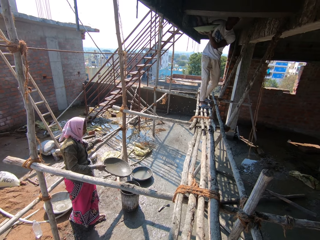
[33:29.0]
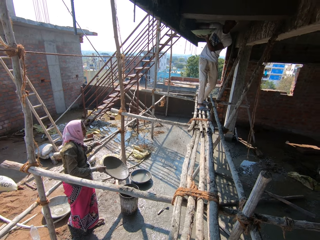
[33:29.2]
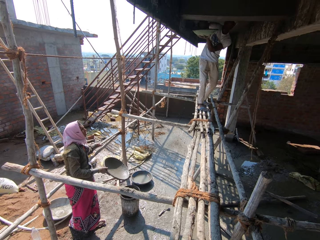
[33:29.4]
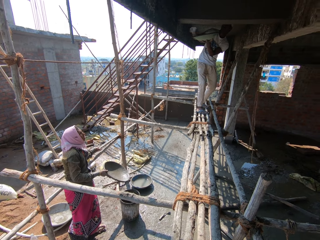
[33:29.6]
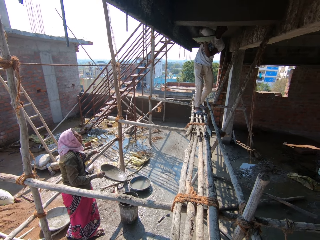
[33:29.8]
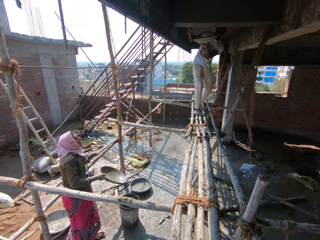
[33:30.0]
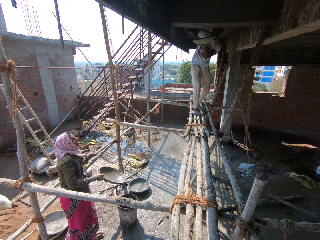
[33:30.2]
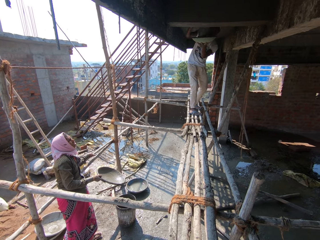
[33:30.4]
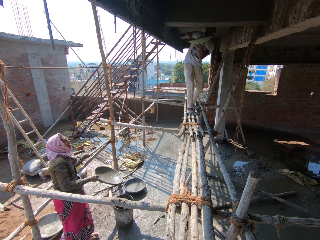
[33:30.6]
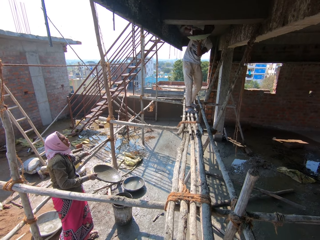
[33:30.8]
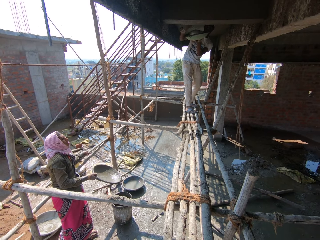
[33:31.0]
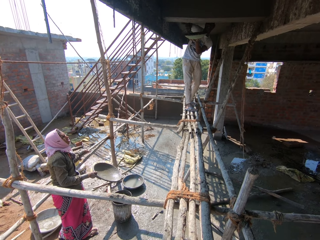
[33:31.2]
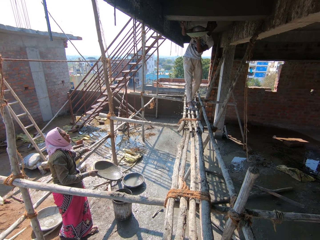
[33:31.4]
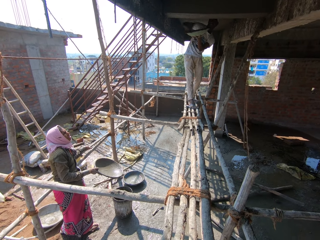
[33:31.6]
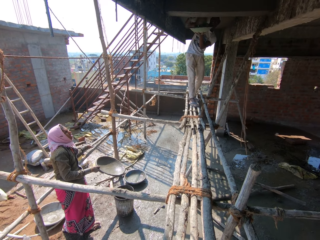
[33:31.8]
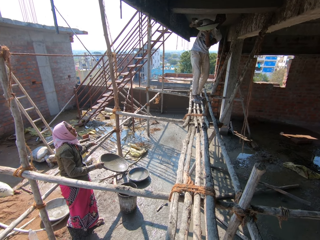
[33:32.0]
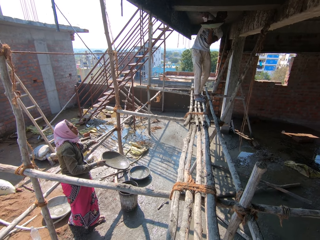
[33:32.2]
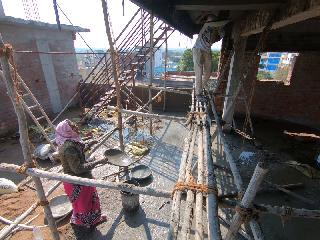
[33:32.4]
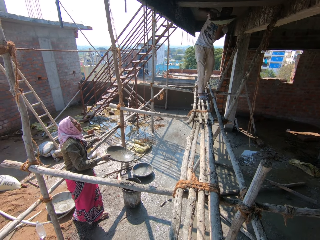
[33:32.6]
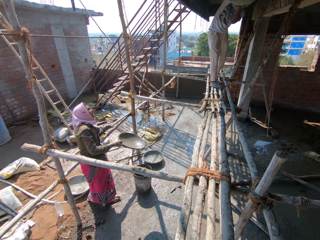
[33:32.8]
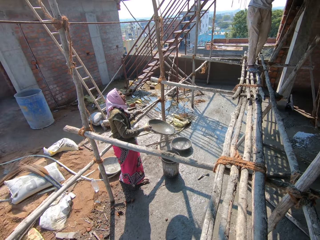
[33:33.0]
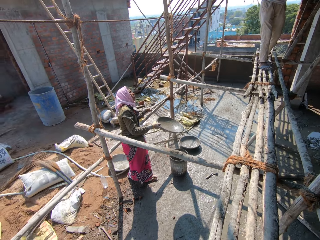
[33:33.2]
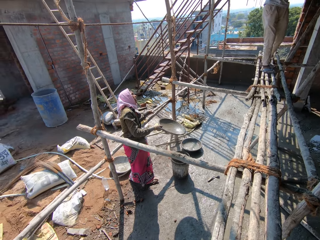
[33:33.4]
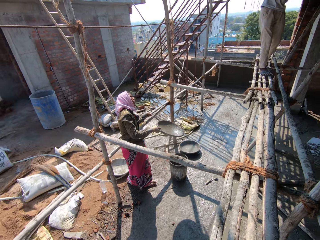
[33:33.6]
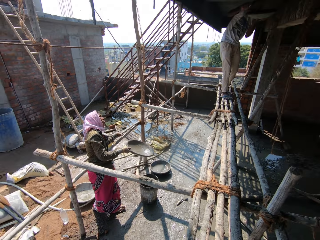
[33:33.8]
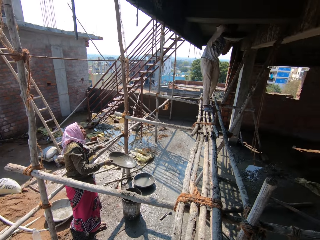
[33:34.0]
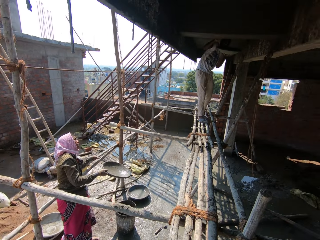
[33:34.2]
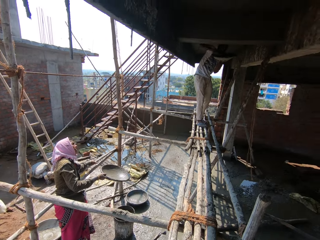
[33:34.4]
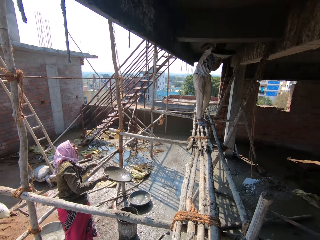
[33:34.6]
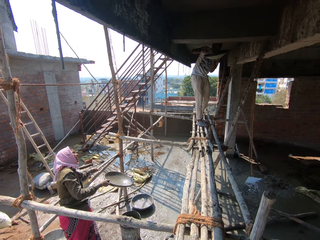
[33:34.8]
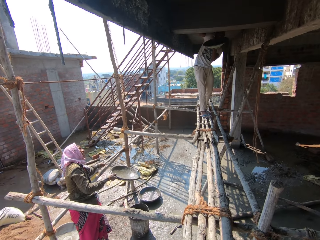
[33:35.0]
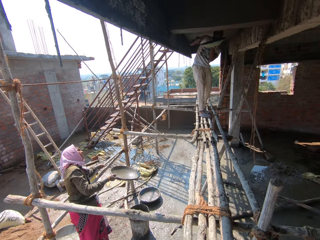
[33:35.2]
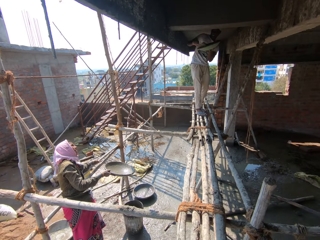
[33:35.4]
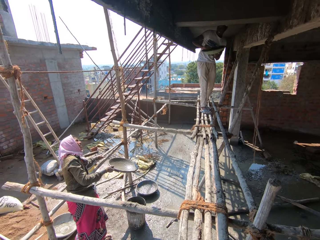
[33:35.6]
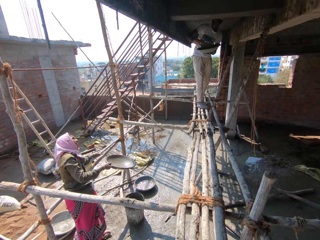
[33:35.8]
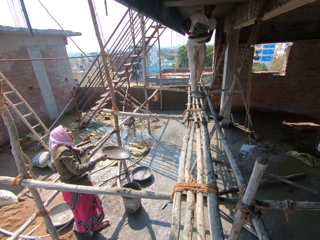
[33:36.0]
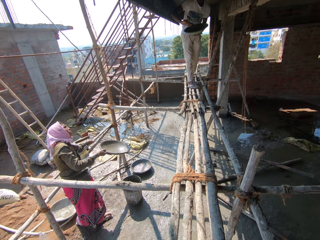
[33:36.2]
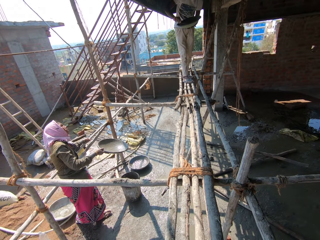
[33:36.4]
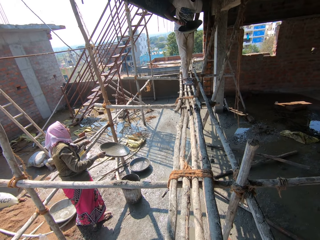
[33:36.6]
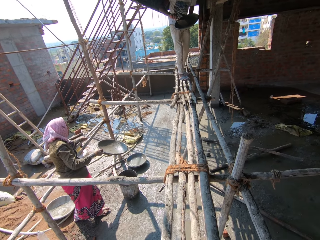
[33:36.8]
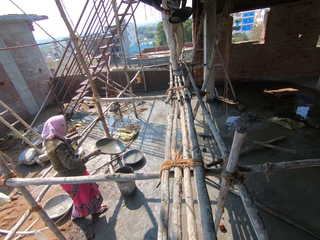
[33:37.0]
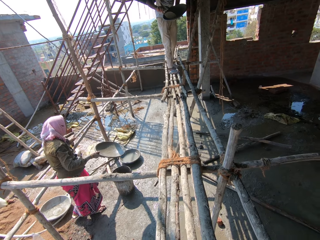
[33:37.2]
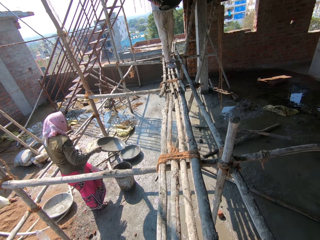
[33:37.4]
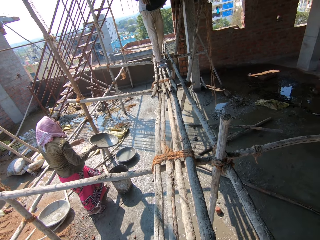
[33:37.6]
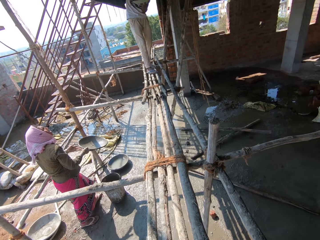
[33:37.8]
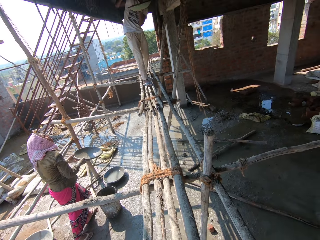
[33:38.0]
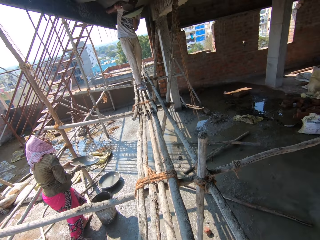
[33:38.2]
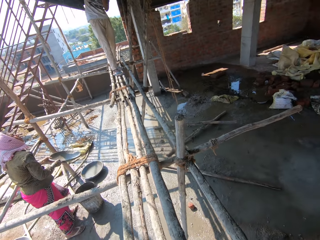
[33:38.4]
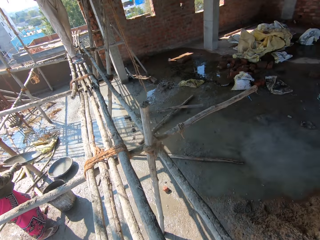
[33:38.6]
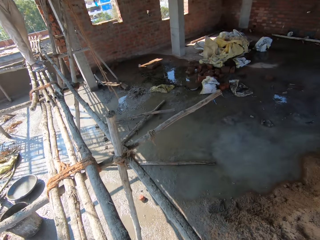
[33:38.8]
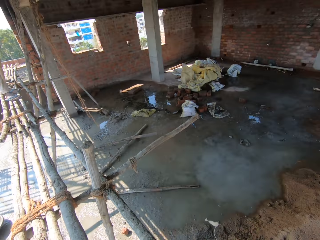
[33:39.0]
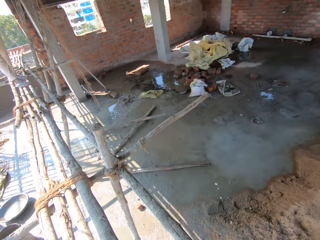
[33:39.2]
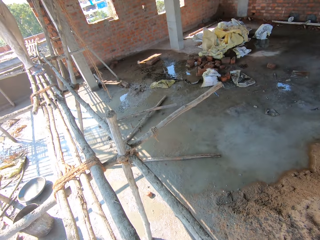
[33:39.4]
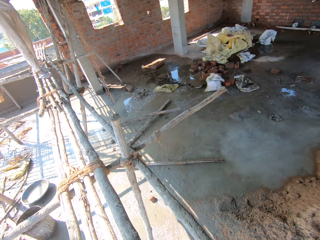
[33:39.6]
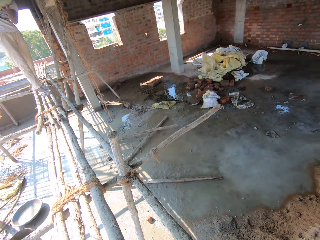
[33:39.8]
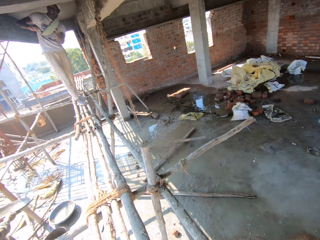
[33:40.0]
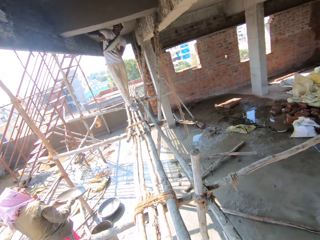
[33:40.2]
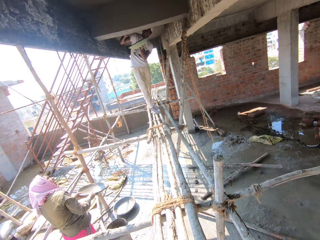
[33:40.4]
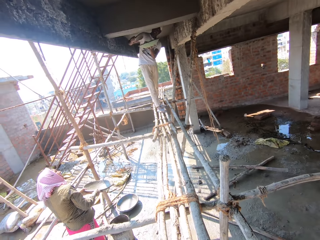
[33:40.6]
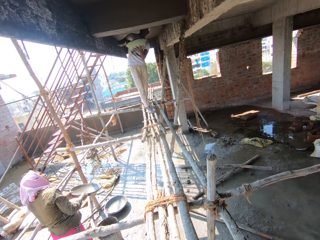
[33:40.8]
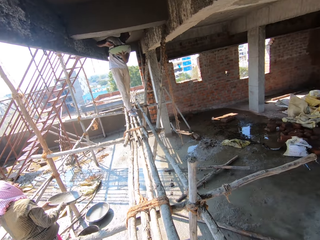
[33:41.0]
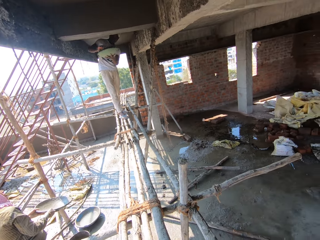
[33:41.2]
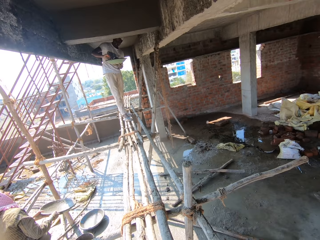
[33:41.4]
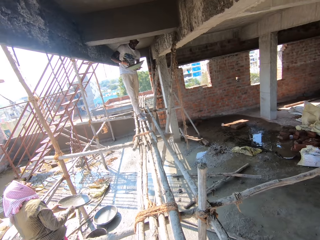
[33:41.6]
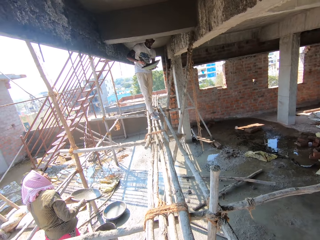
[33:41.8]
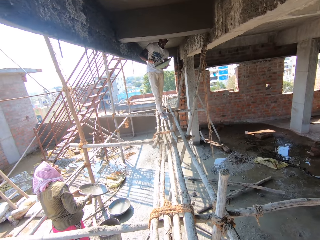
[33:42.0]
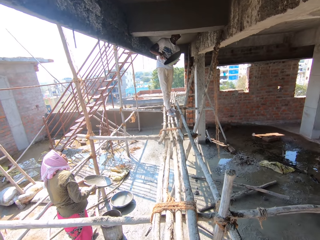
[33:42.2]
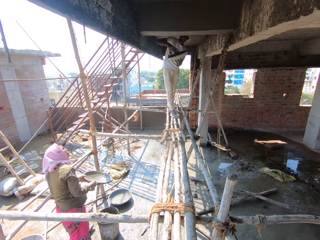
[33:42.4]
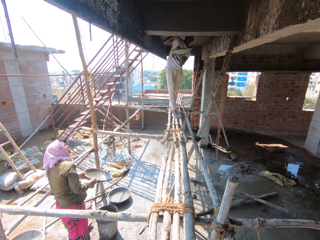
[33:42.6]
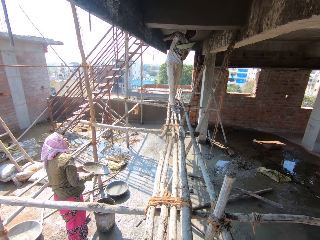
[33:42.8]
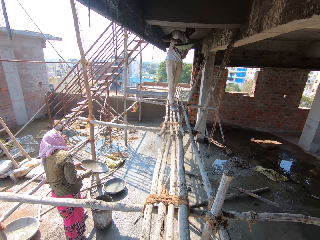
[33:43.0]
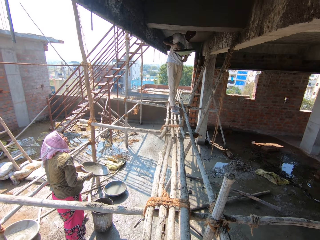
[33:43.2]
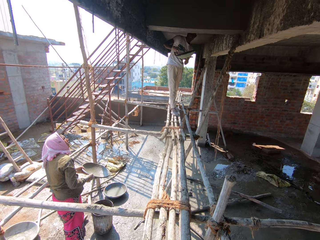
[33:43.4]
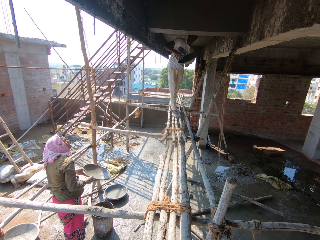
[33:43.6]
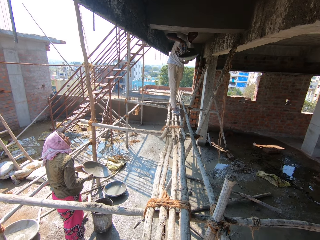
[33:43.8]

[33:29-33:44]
The camera wearer looks around. They spit. They look around.

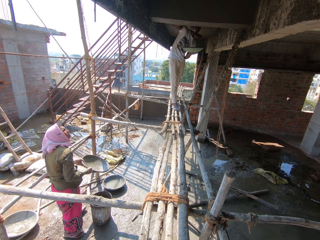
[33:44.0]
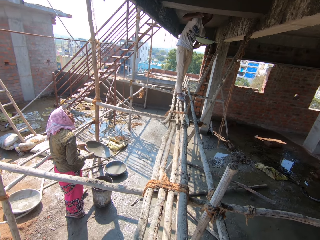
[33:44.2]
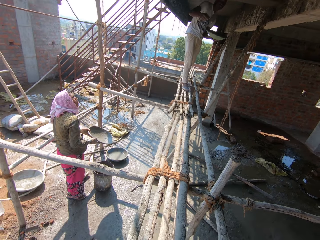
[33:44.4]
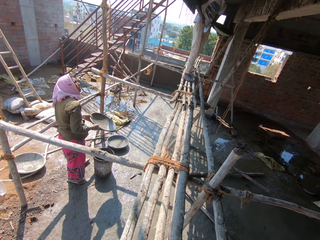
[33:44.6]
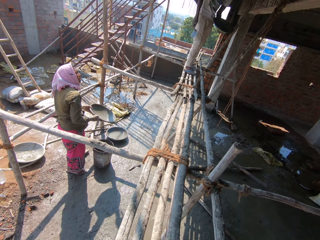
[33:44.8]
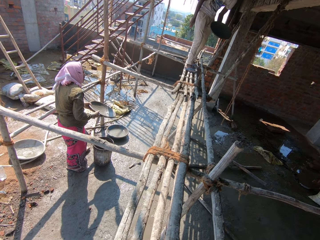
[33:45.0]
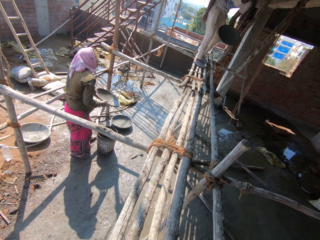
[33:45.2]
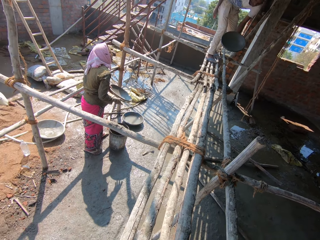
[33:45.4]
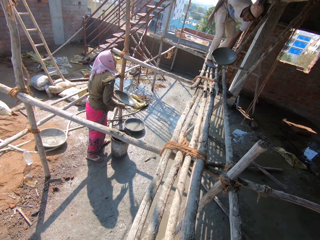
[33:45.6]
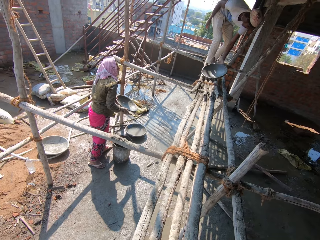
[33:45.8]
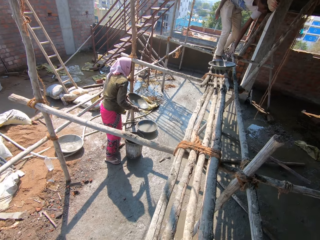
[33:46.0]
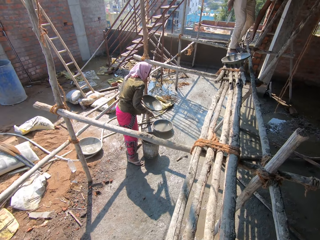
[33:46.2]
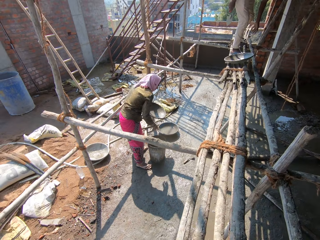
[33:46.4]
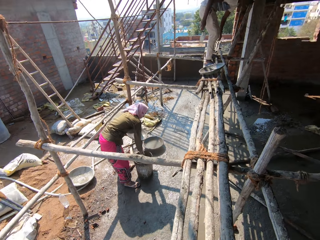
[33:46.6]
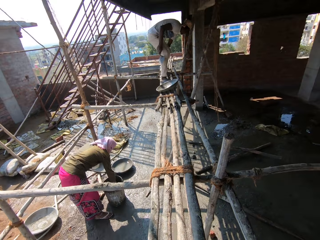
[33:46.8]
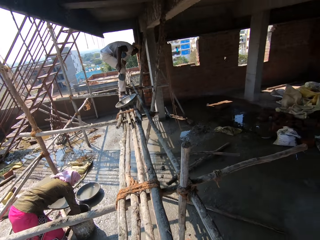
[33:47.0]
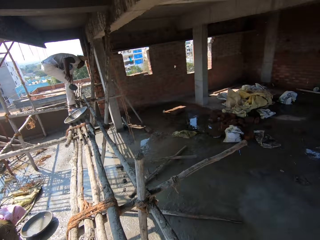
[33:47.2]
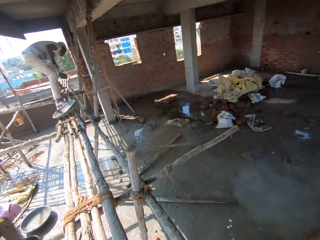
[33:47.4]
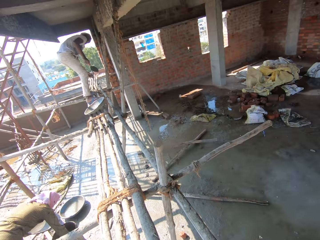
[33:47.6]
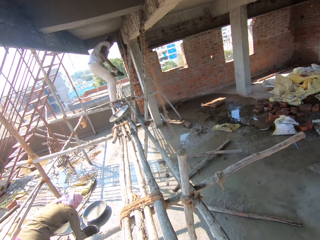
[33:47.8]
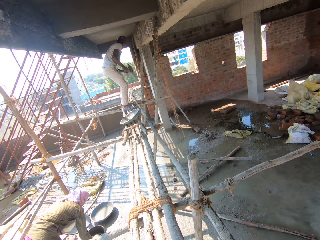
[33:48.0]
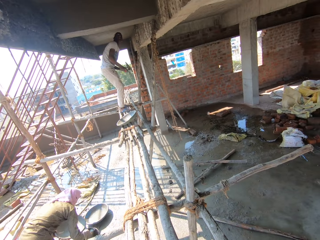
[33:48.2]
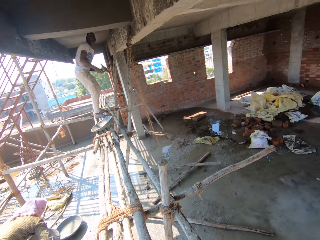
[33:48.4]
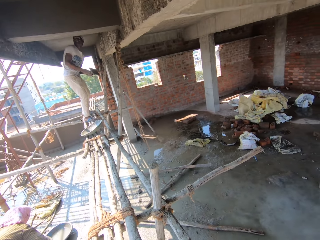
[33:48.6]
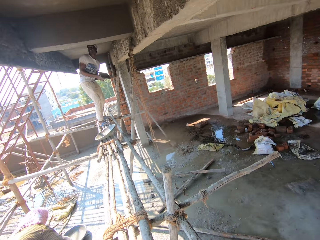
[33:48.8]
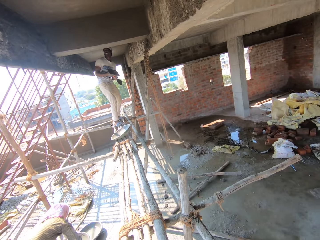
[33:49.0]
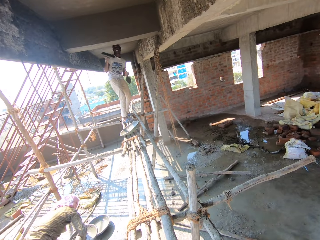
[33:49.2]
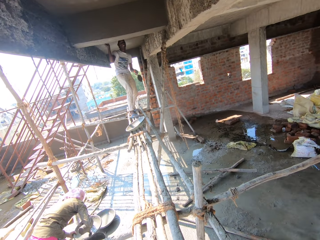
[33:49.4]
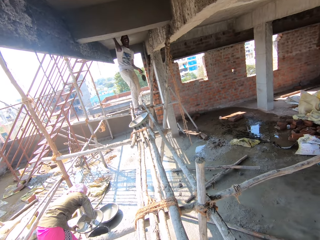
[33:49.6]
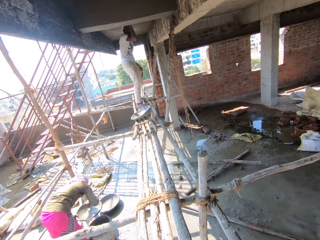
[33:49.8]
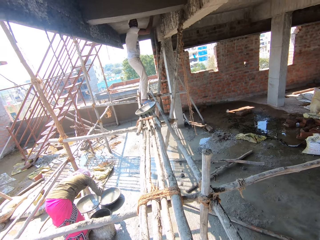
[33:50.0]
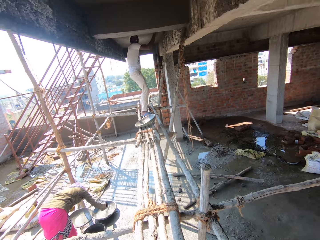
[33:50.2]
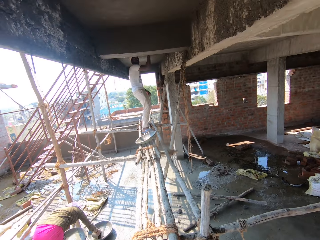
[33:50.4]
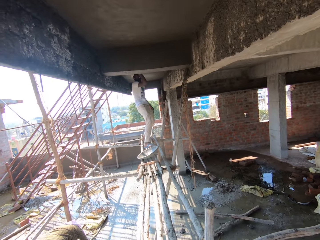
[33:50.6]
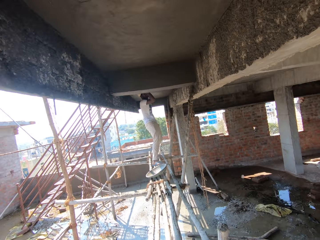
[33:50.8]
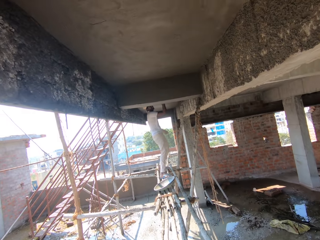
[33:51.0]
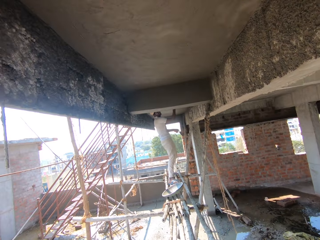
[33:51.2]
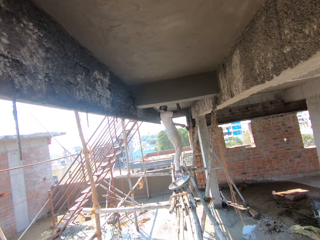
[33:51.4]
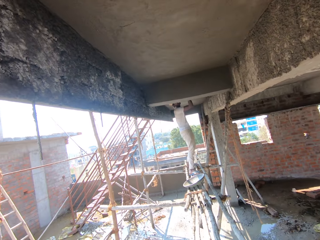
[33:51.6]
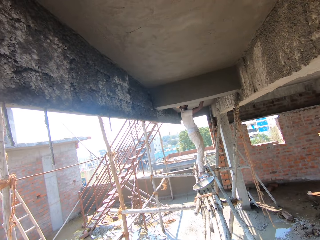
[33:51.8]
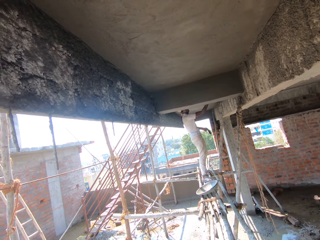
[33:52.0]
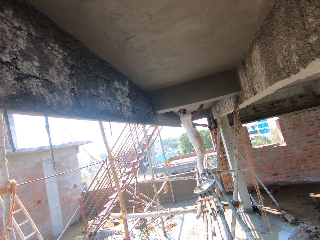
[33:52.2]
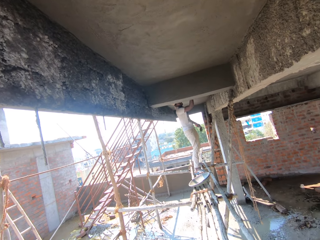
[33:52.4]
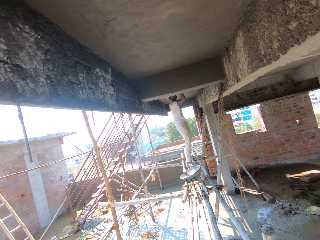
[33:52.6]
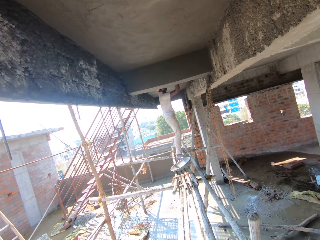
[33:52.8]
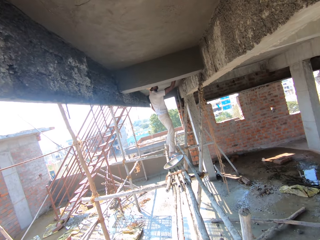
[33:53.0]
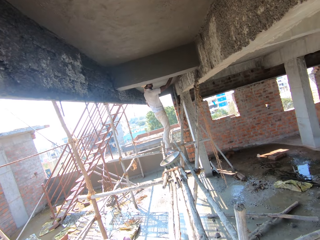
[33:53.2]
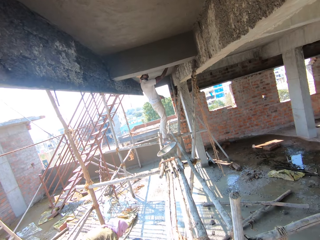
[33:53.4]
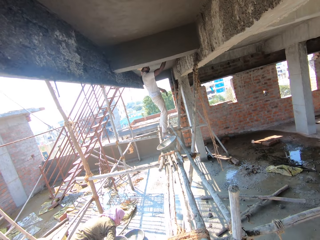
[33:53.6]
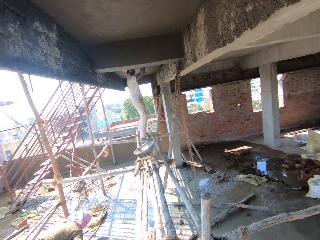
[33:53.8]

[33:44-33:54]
A man puts down the tray. The camera wearer spits and looks around. The man picks up the float and plasters the wall.
